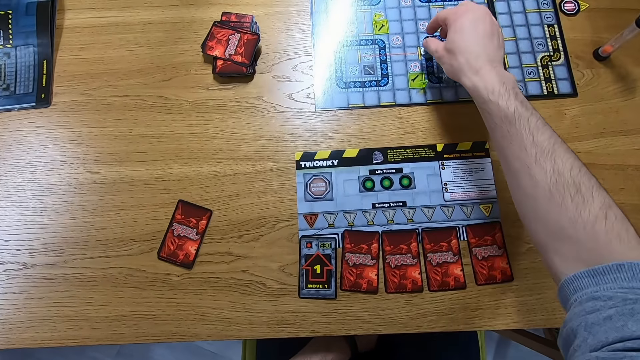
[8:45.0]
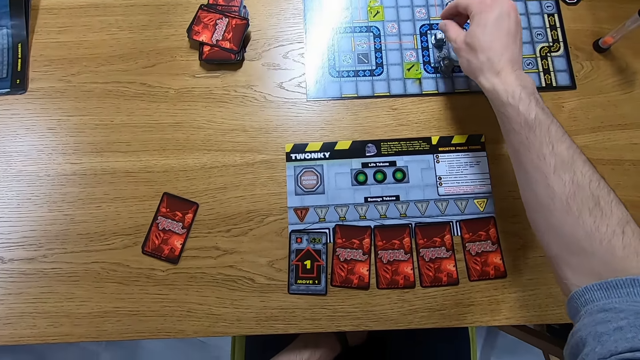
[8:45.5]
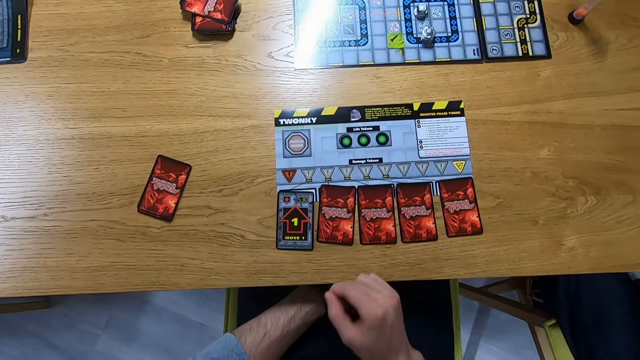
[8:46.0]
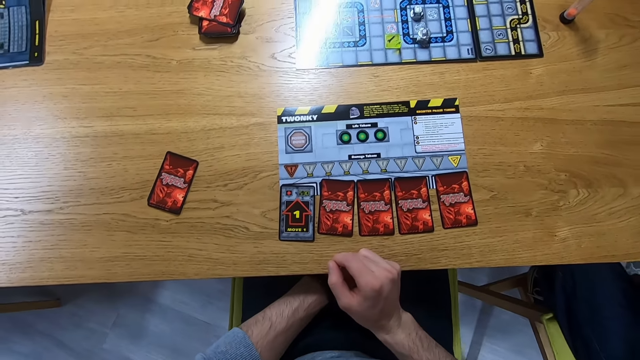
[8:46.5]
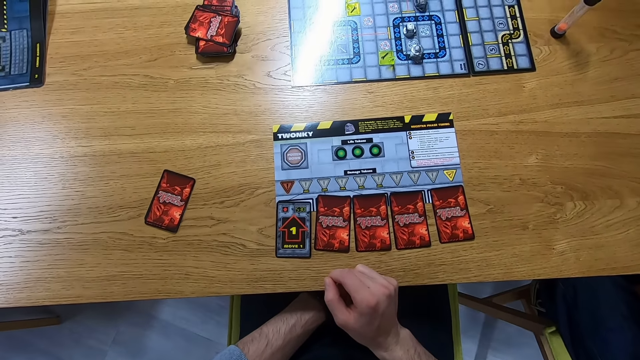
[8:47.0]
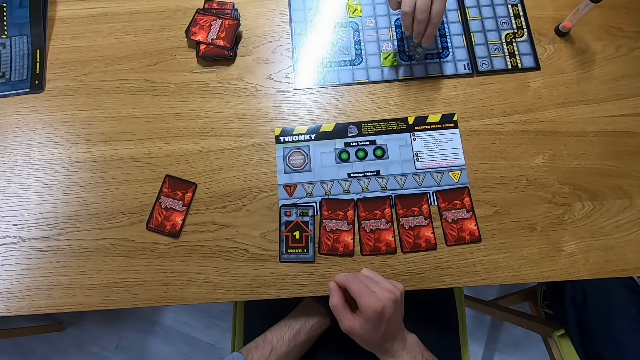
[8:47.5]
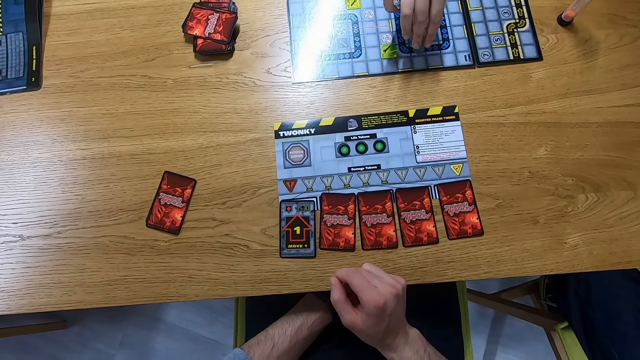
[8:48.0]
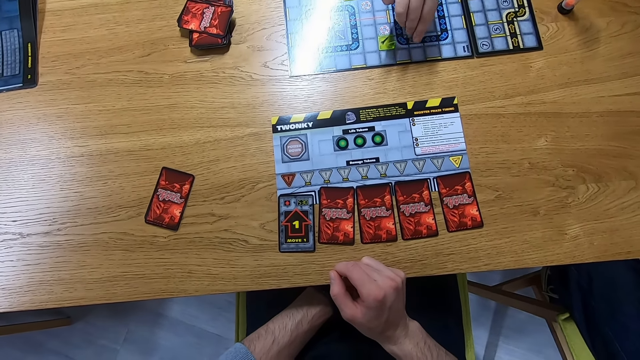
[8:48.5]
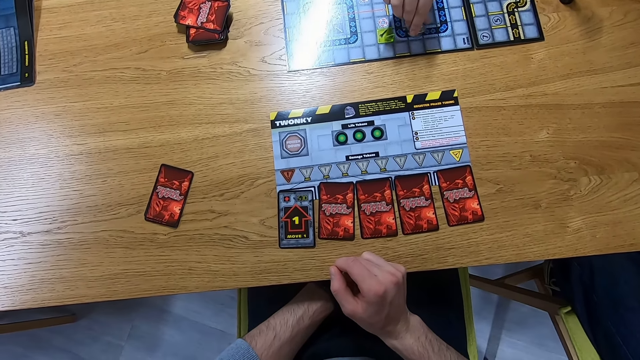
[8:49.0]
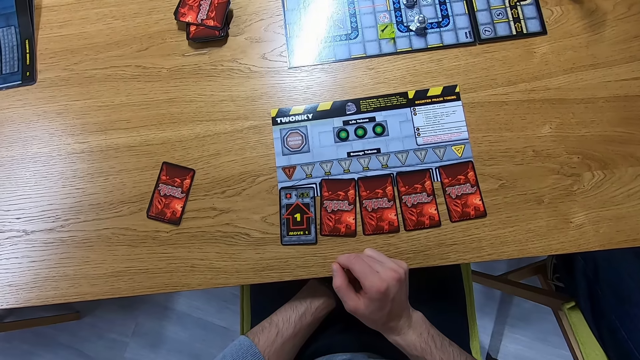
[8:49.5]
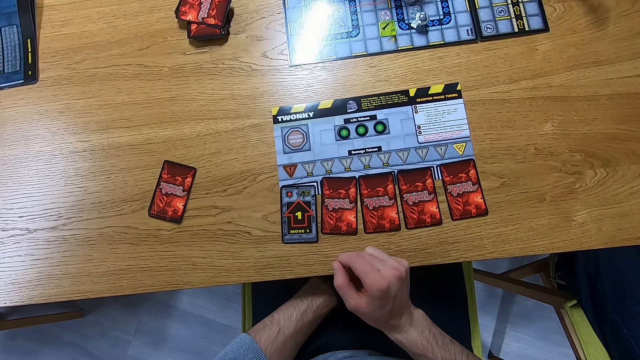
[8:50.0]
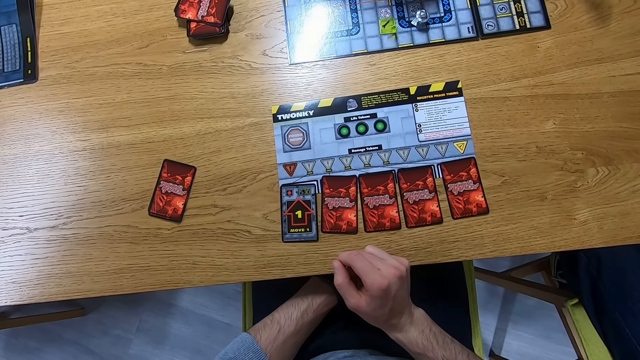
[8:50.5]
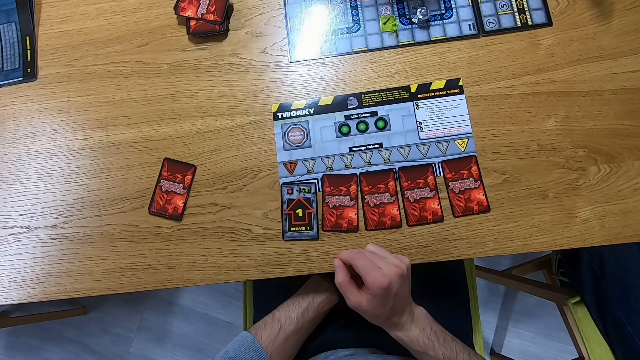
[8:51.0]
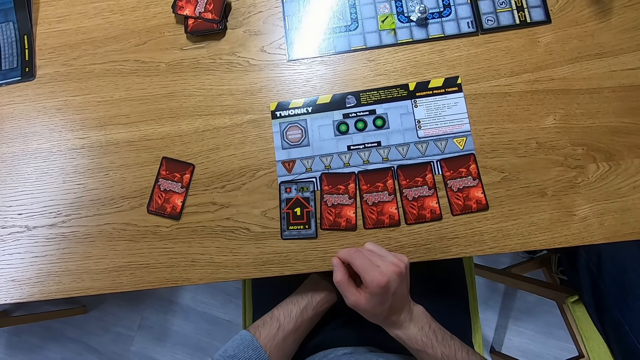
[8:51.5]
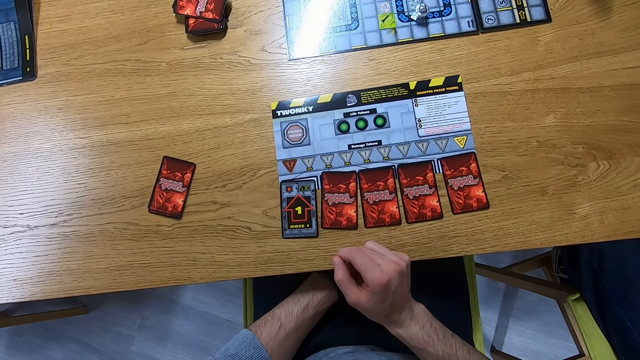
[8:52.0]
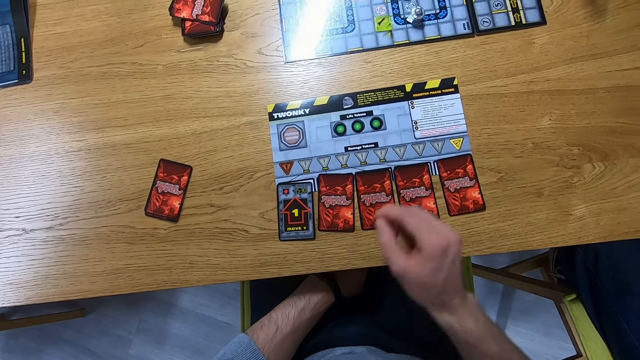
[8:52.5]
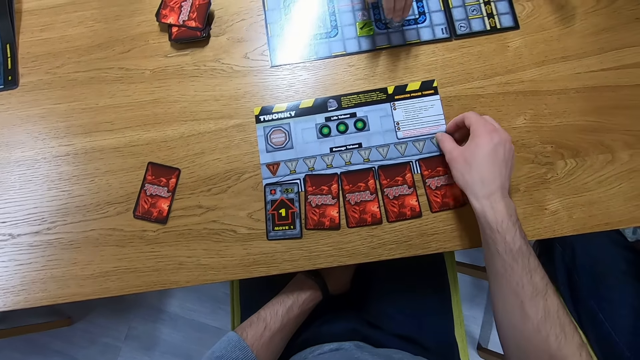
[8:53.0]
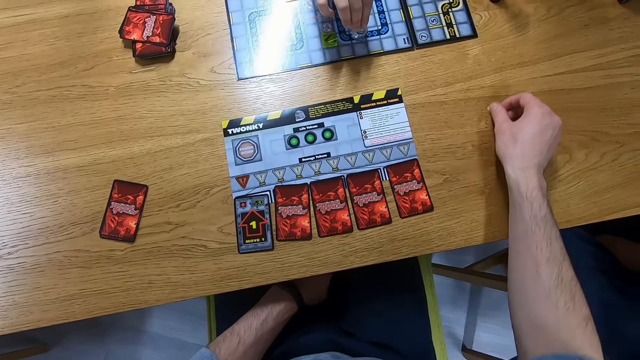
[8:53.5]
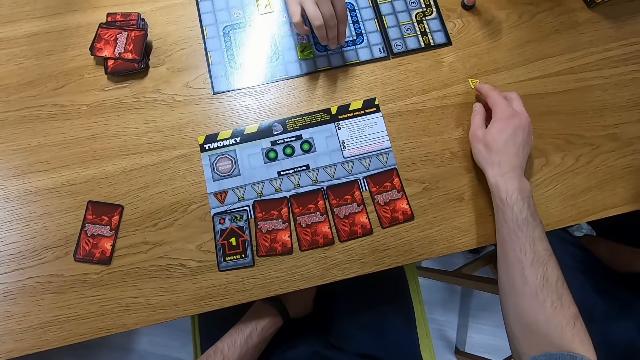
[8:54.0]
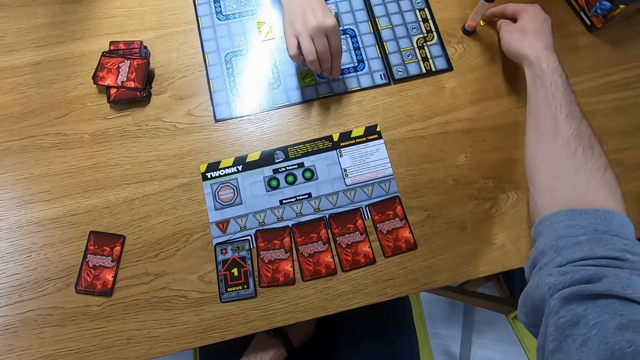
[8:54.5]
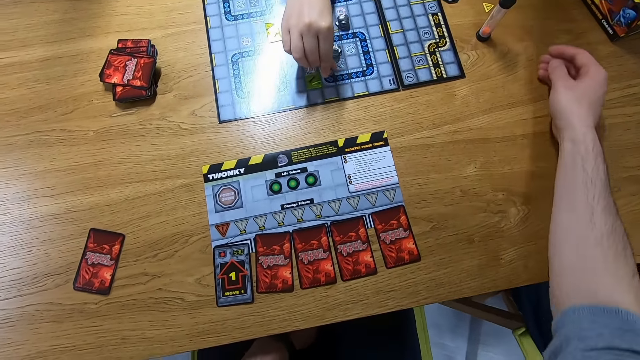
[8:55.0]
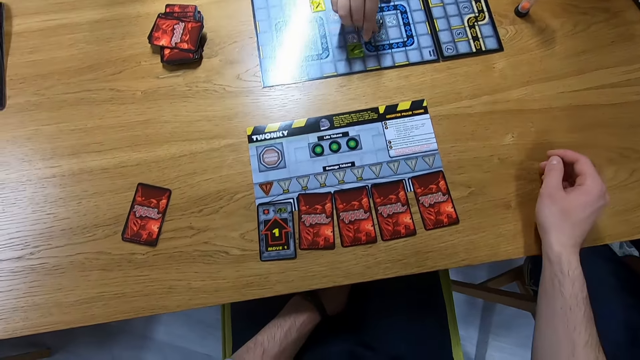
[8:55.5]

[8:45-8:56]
The camera wearer plays the robo rally game. A lady plays the robo rally game. The camera wearer places something on the table.

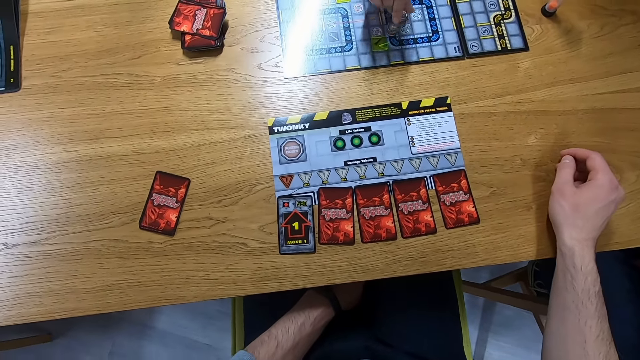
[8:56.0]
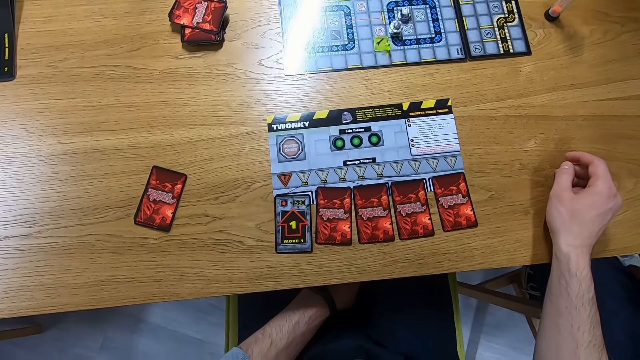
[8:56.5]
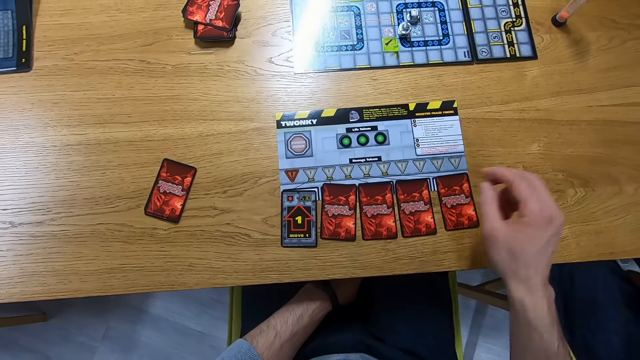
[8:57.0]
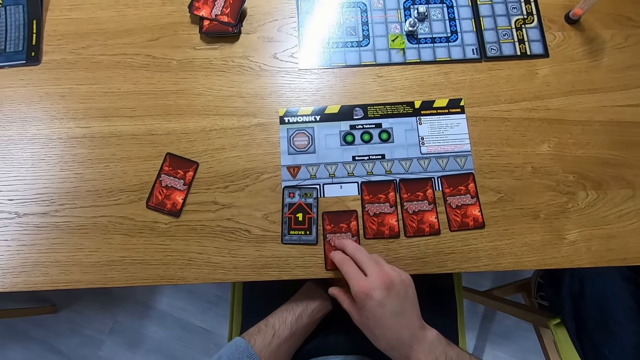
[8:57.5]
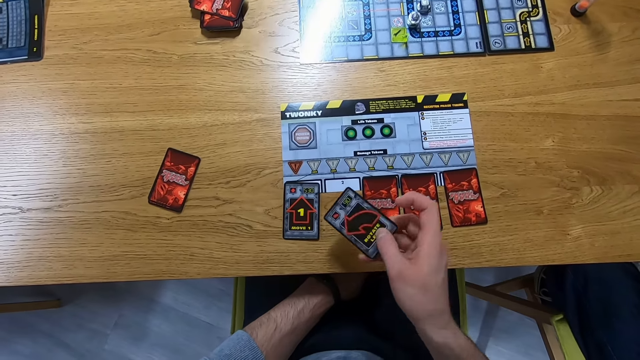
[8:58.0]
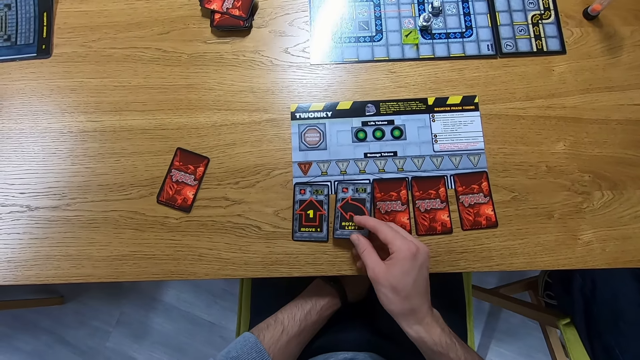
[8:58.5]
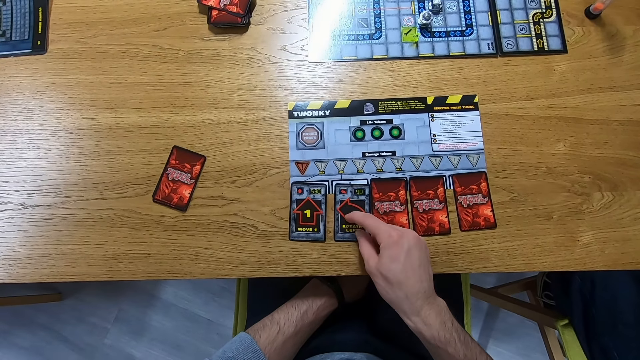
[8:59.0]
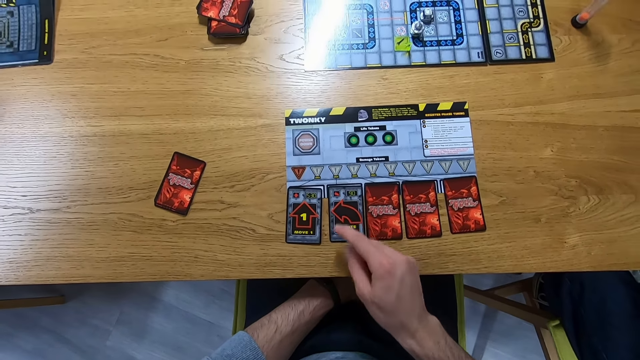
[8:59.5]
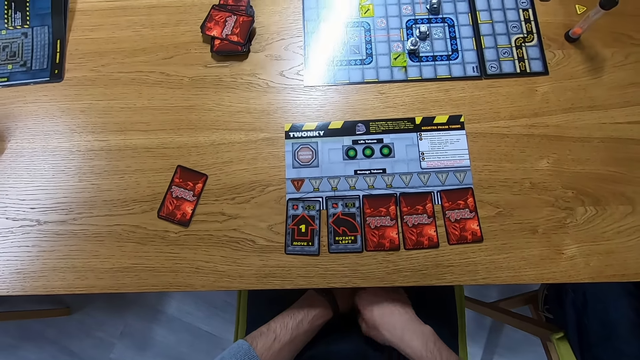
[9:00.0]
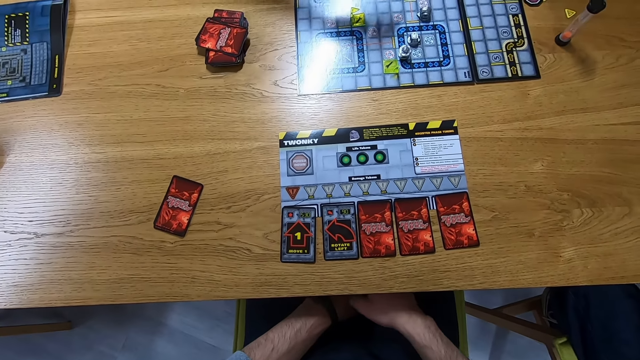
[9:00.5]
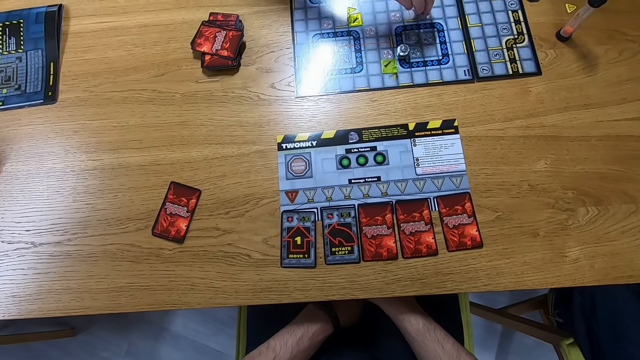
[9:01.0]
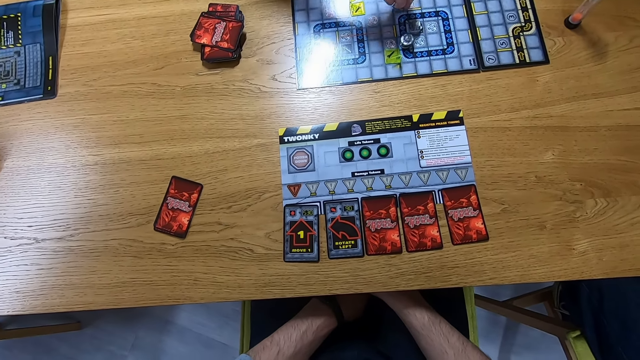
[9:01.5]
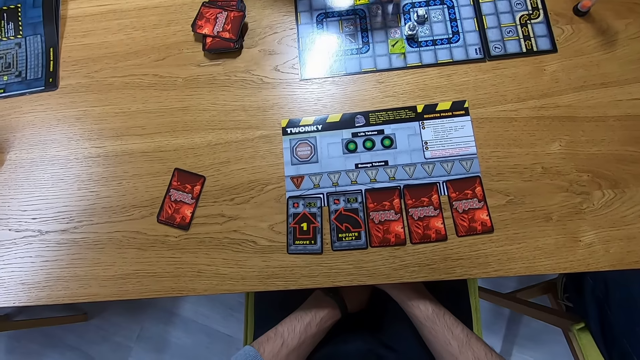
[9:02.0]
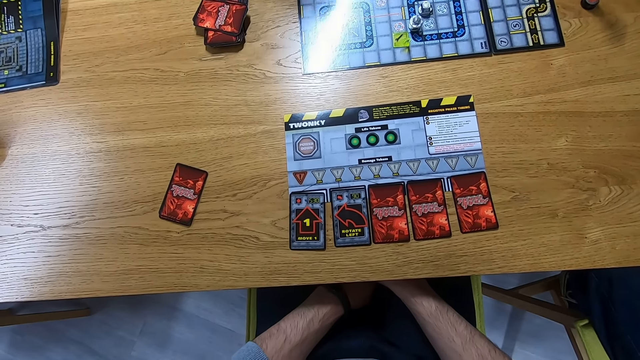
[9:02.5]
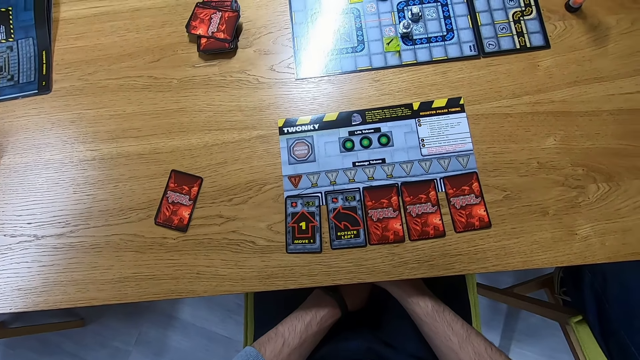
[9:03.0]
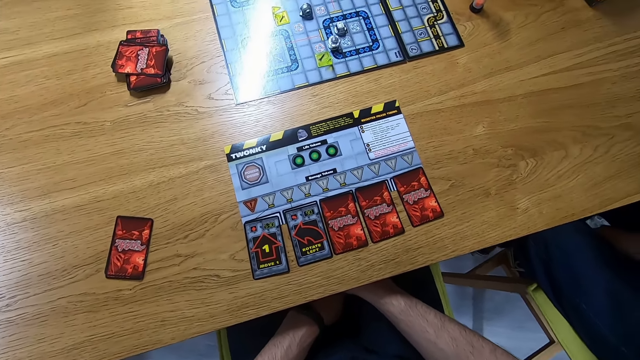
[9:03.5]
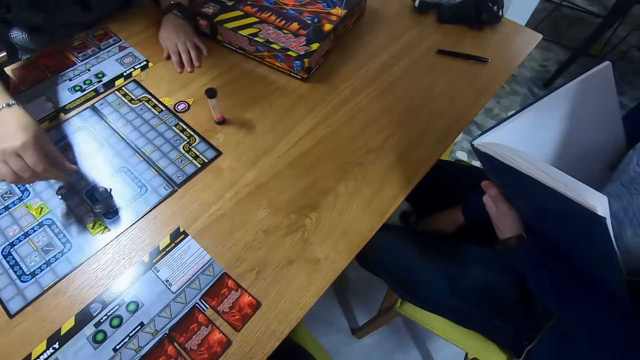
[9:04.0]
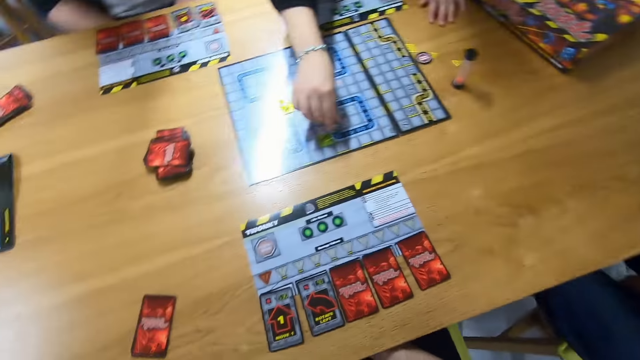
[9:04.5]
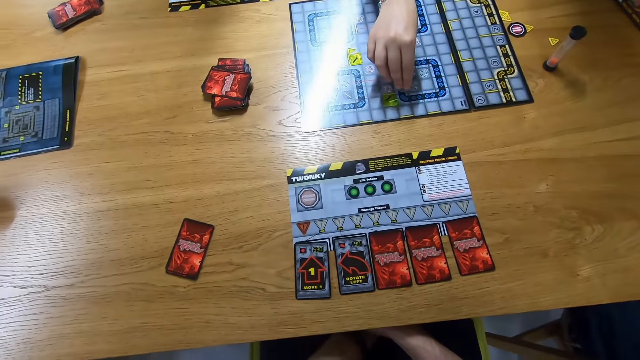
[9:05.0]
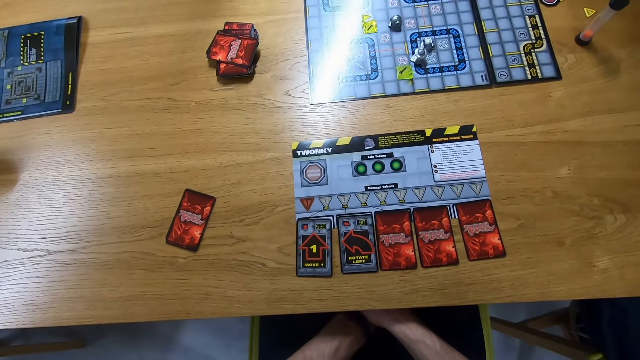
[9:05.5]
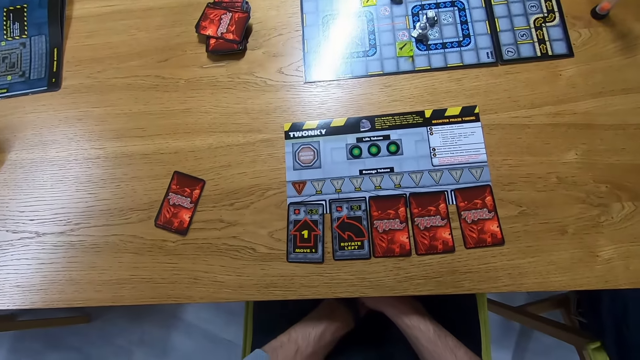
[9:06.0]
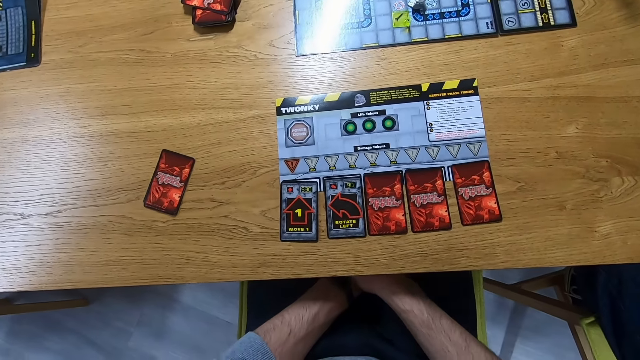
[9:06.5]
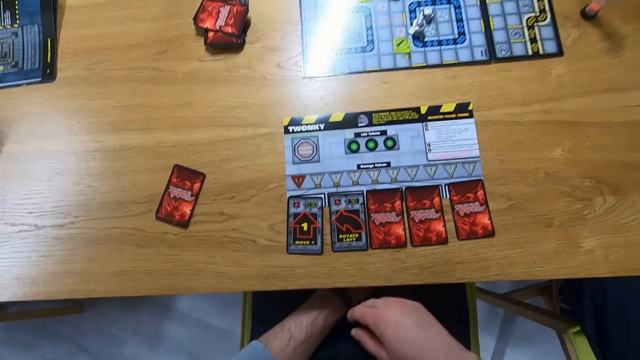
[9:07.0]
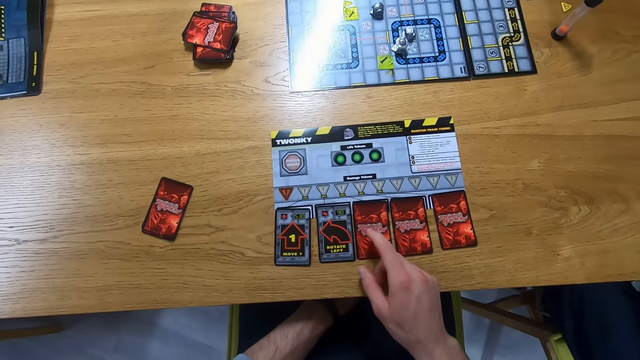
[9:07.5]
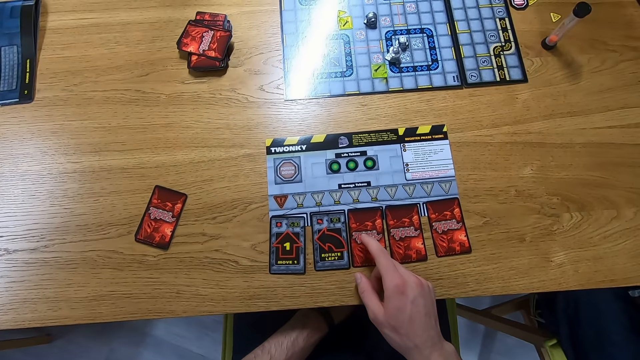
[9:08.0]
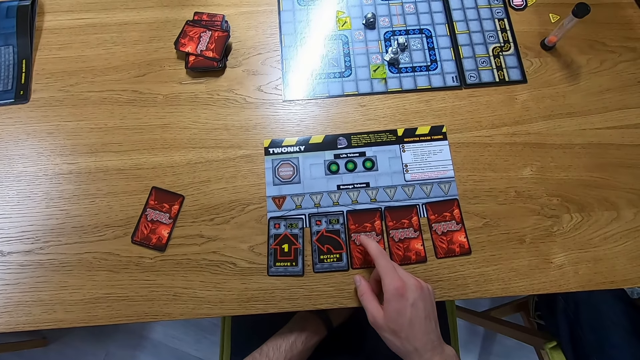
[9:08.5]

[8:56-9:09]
A lady plays the robo rally game. The camera wearer picks up the card. He places the card on the table. He holds his hands. A man plays the robo rally game. The camera wearer looks around. Another man plays the robo rally game. The camera wearer touches the card.
